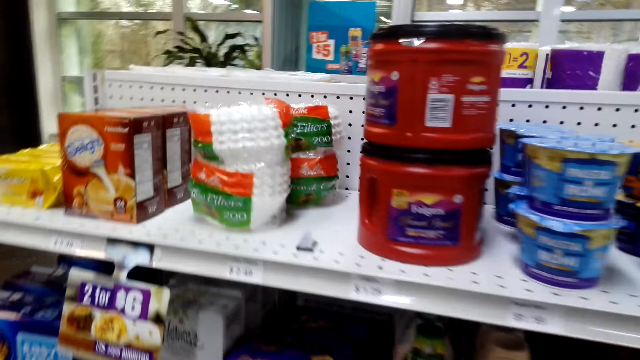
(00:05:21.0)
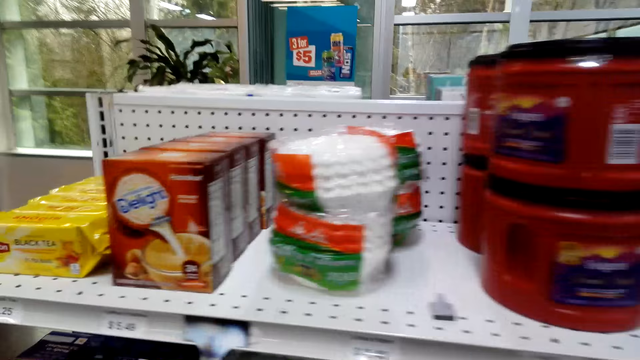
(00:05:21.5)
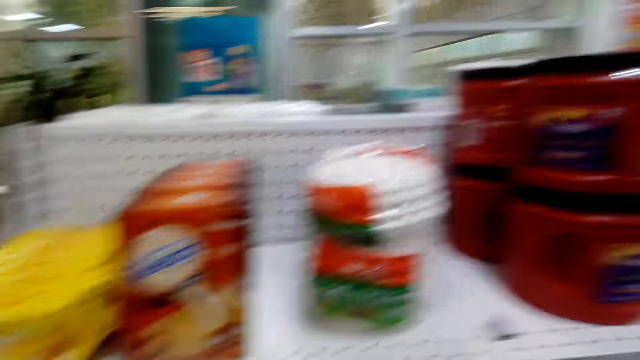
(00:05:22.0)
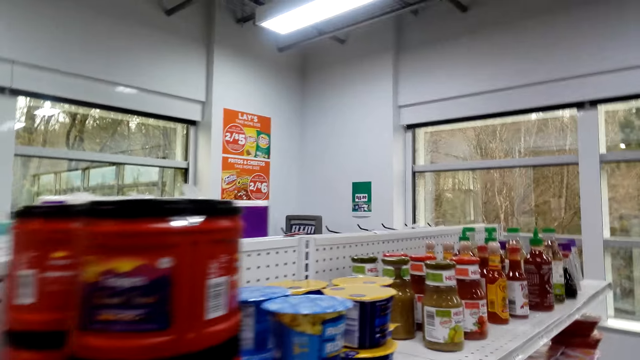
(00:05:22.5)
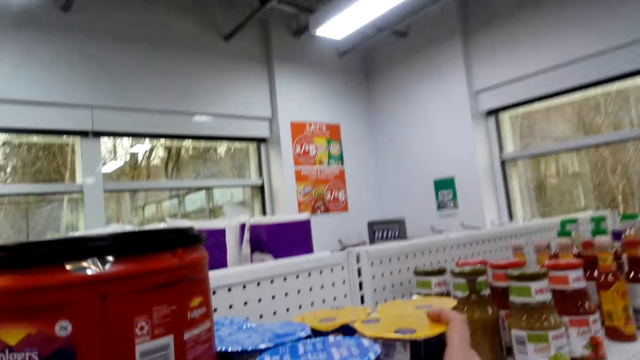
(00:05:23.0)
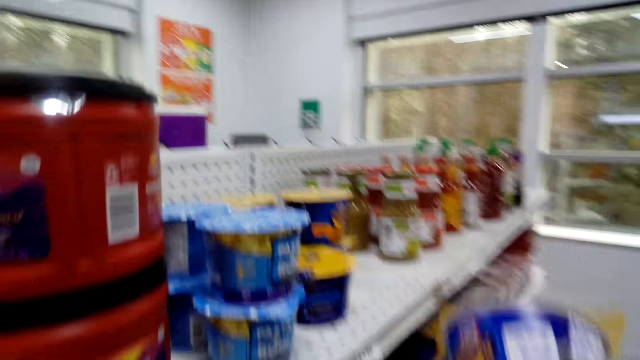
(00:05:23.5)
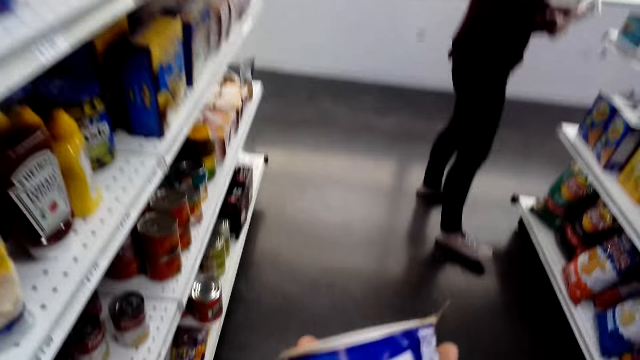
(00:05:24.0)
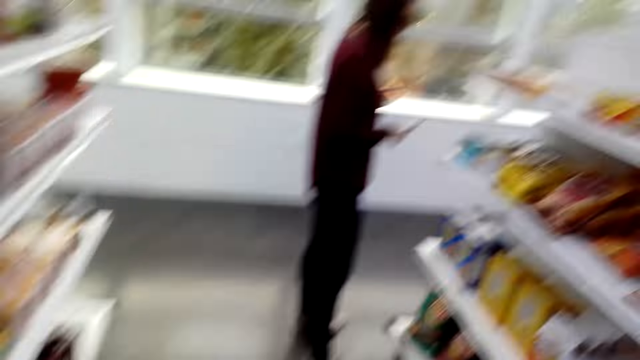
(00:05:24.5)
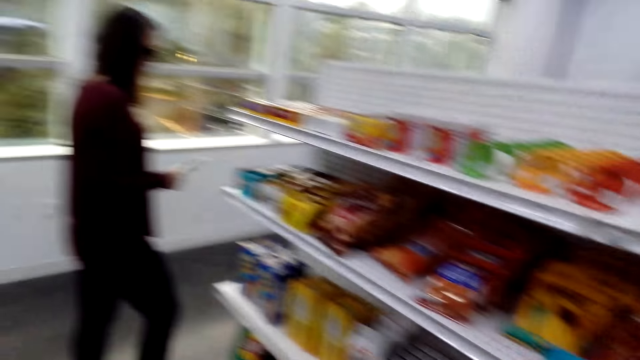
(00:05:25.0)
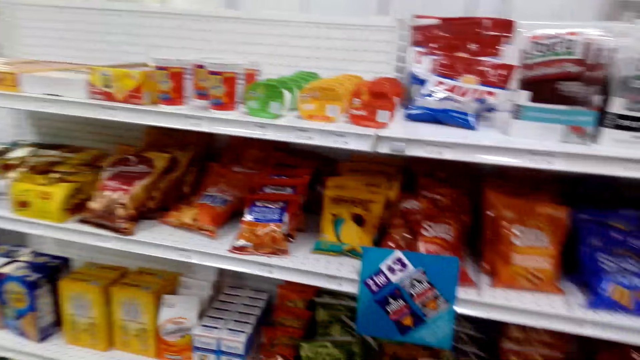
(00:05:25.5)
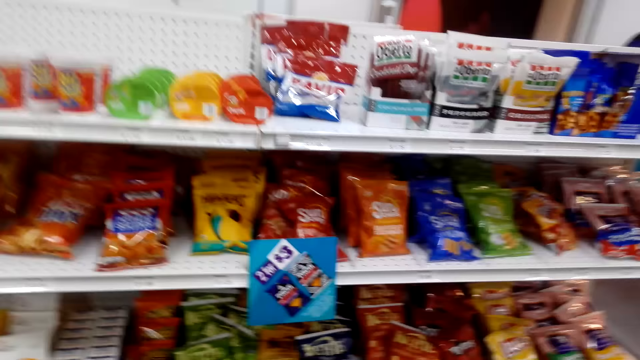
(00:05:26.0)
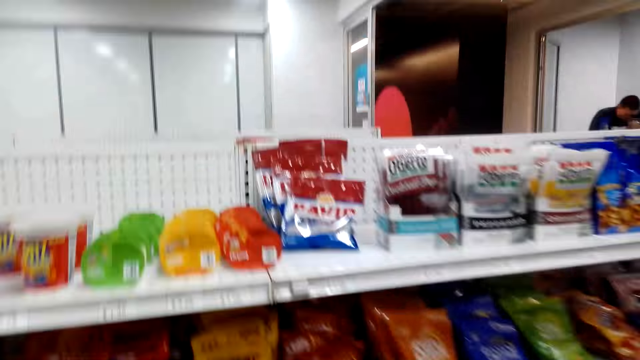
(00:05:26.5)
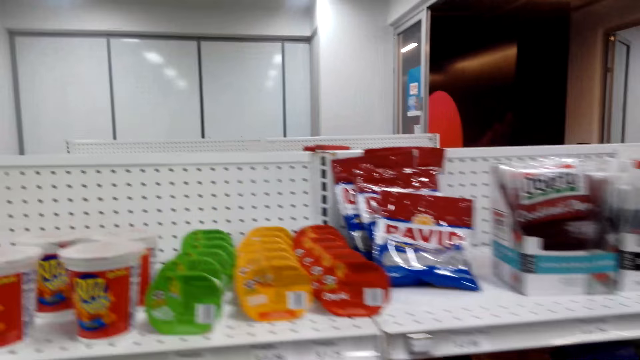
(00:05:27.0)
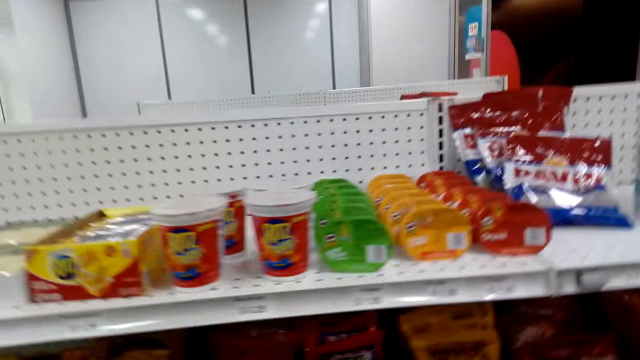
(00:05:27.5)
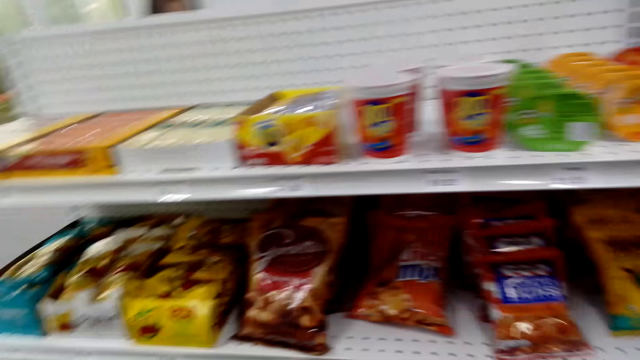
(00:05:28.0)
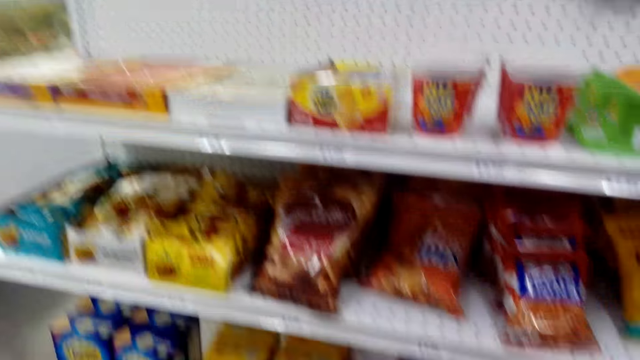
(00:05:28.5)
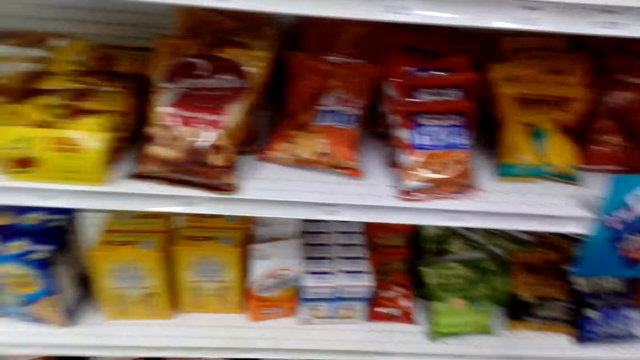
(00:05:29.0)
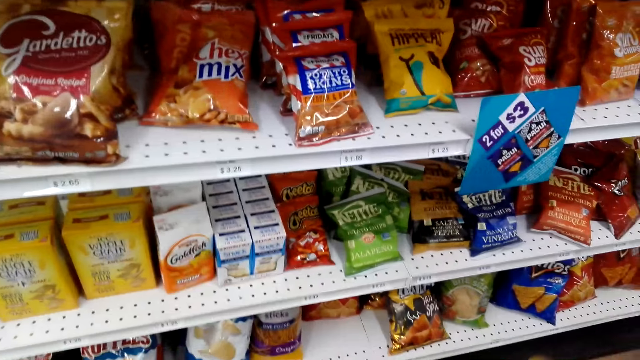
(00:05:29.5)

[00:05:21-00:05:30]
The camera wearer picks a snack from the shelf. They look around the shelves.

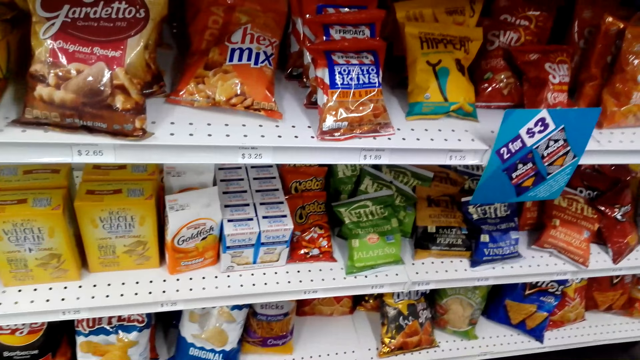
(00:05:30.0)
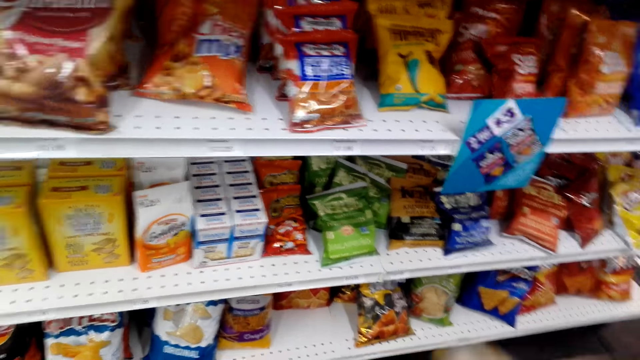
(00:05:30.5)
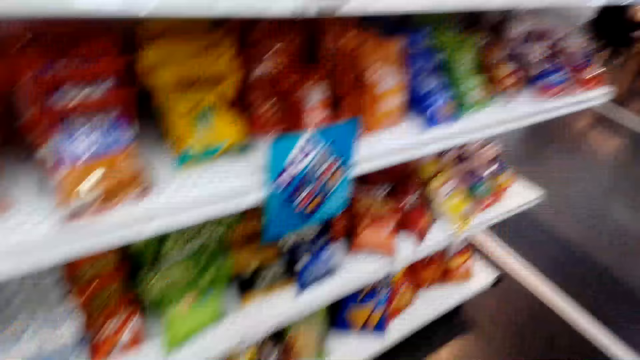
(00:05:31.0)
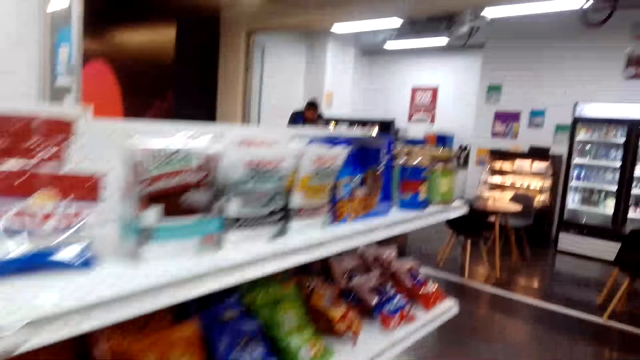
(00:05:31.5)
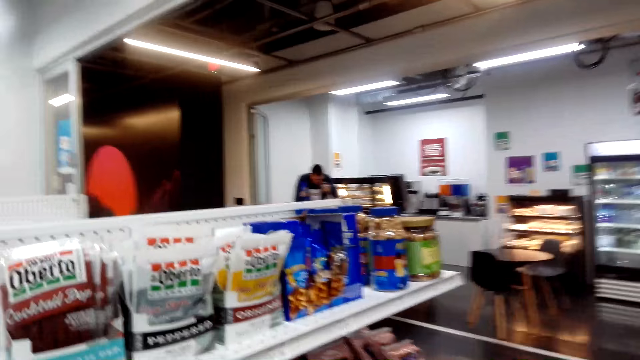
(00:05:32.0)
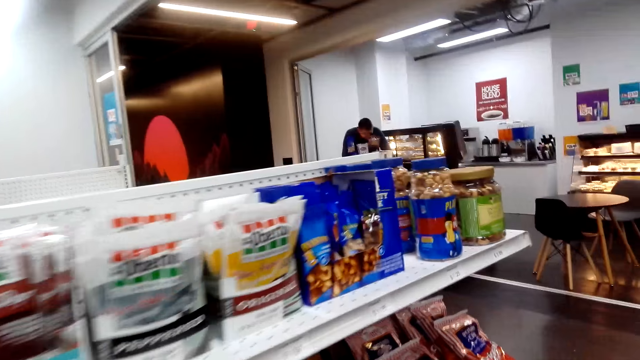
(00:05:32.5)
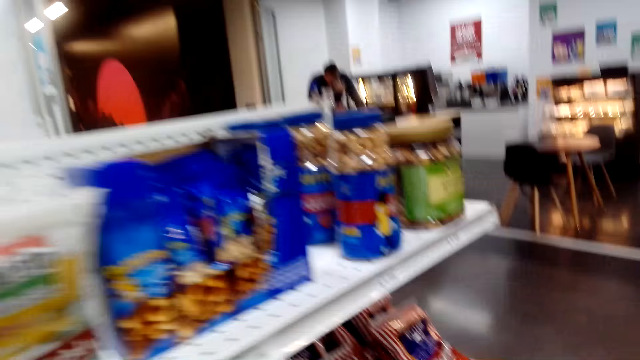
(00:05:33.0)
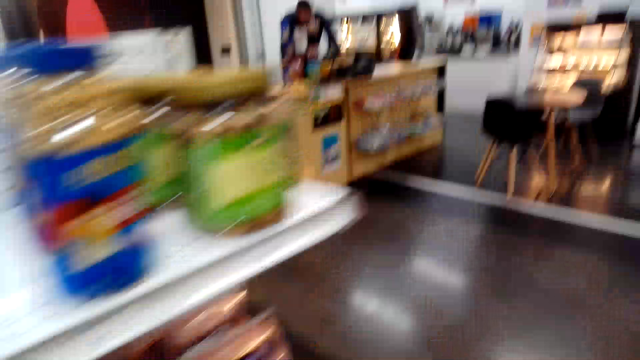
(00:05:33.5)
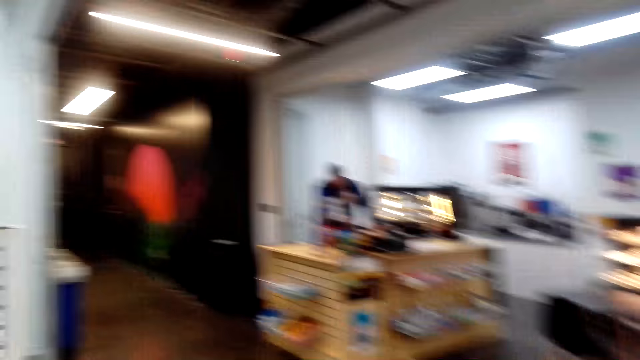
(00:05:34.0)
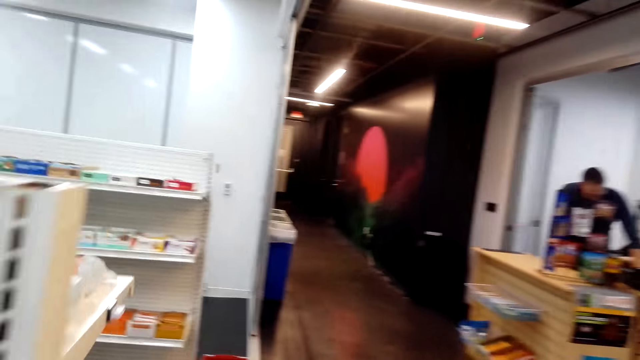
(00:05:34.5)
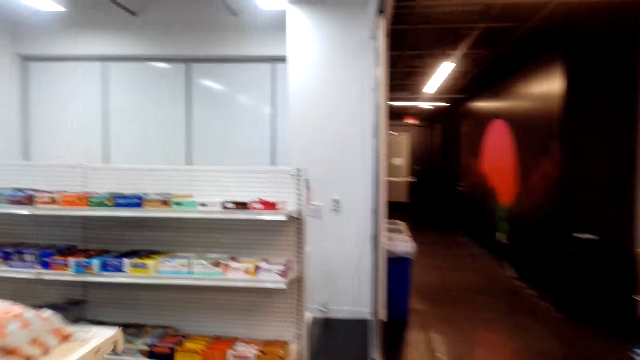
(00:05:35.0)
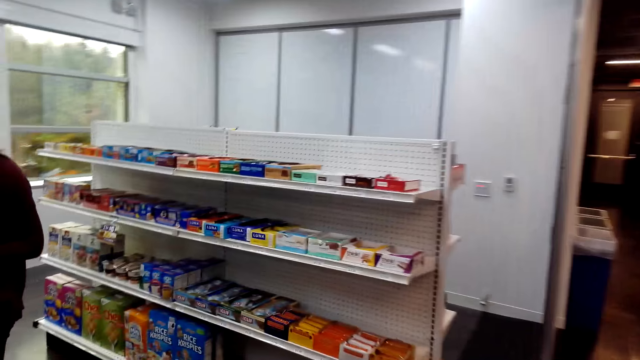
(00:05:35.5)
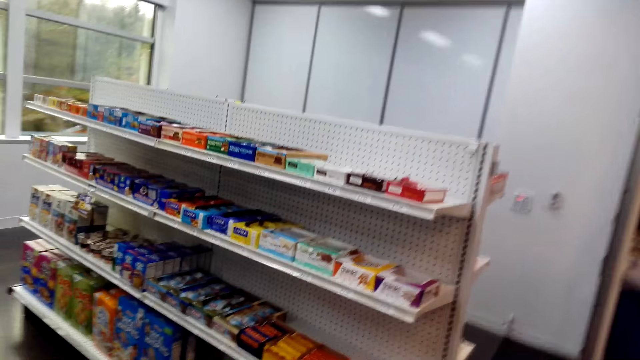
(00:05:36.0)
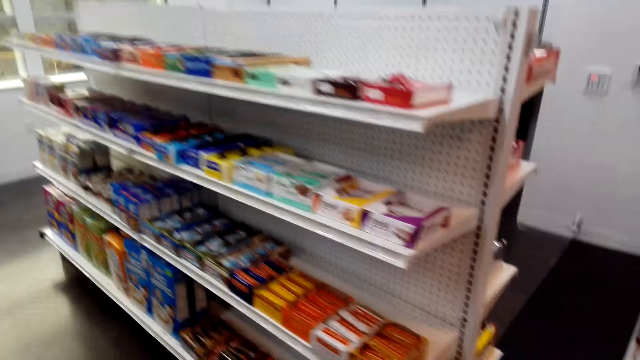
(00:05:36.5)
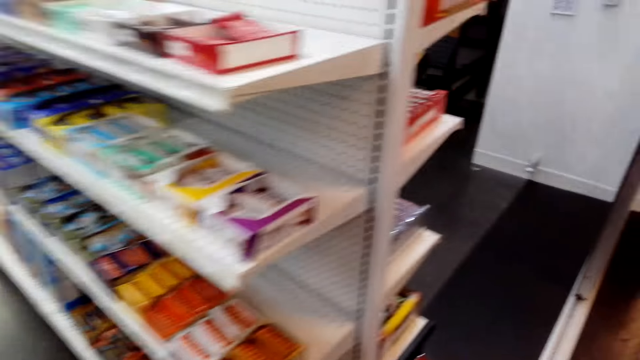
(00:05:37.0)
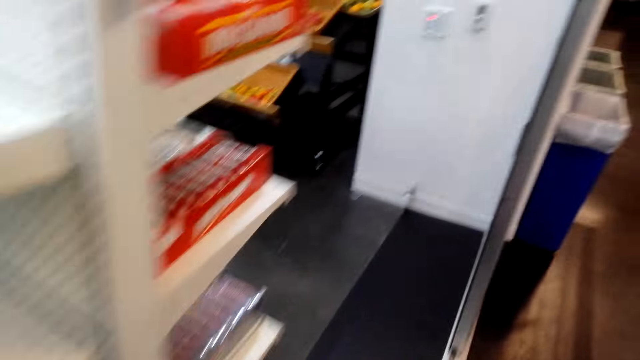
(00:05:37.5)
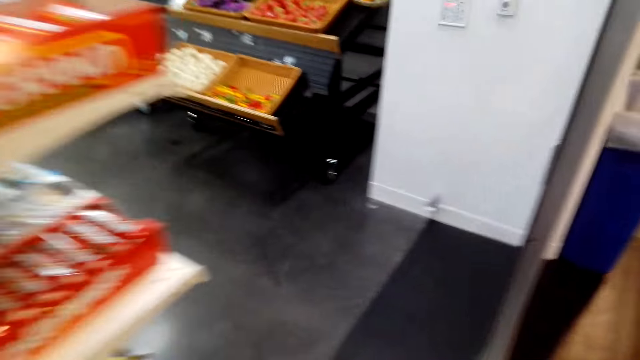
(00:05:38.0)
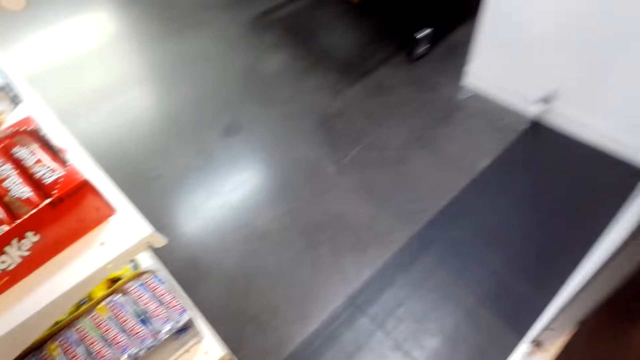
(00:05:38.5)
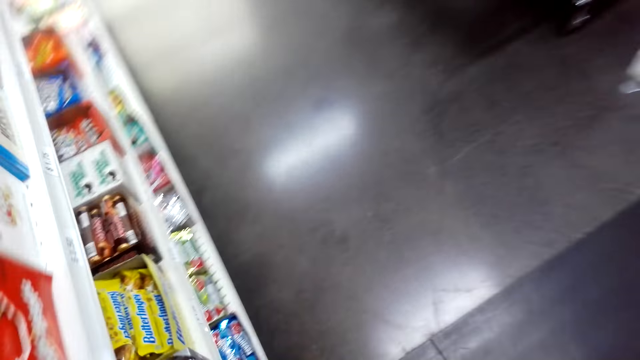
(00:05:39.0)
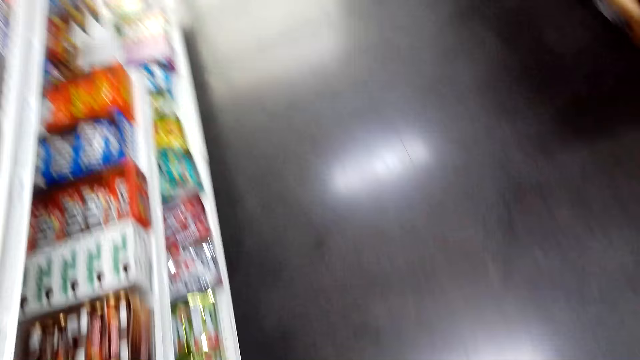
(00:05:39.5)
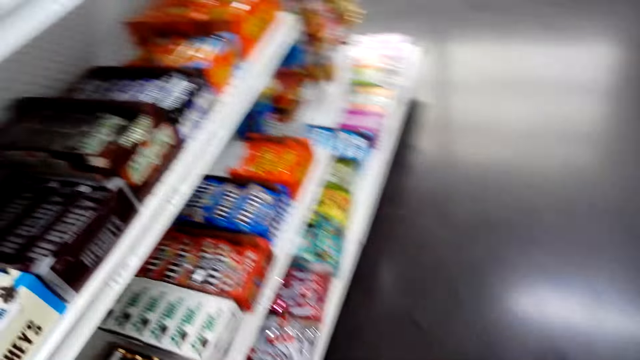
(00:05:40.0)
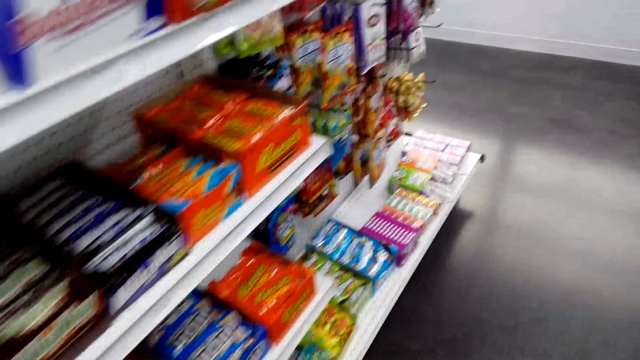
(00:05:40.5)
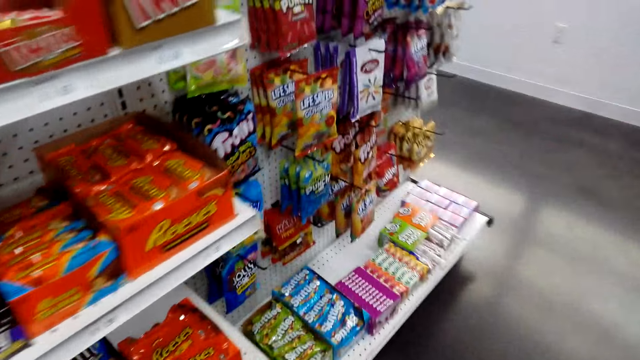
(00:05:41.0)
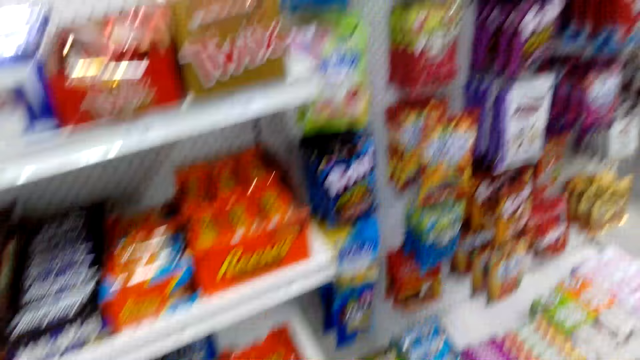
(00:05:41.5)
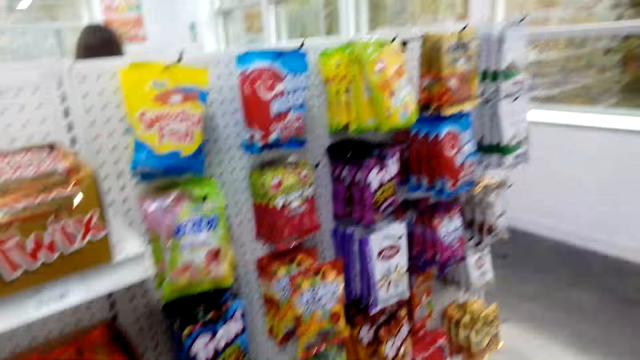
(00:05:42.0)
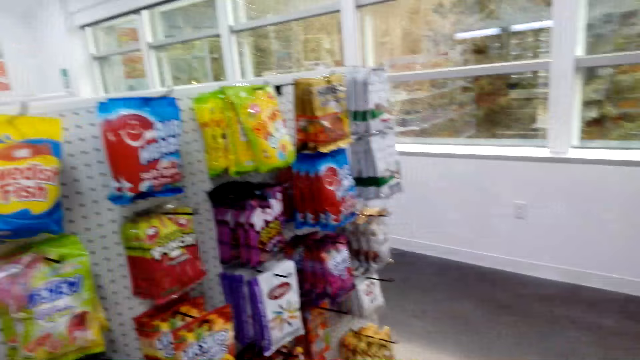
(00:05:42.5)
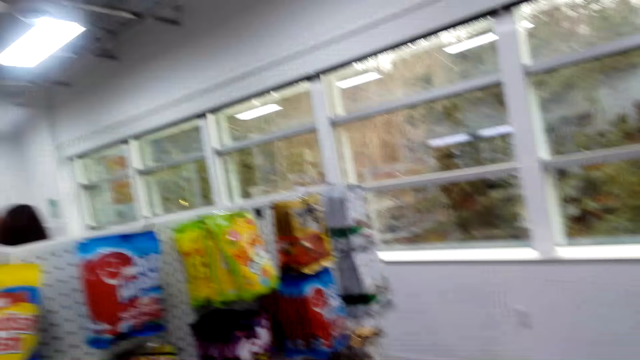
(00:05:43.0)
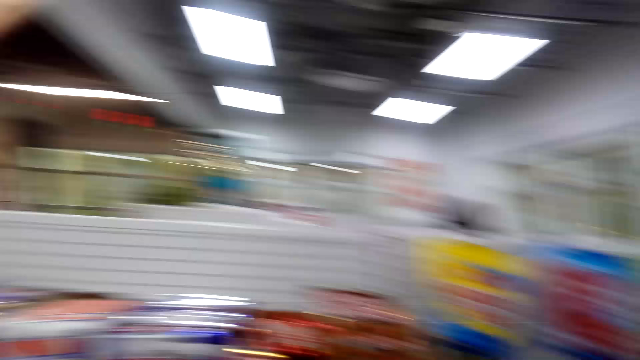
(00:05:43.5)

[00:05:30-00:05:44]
The camera wearer walks around the shelves. They walk towards the grocery stand.
